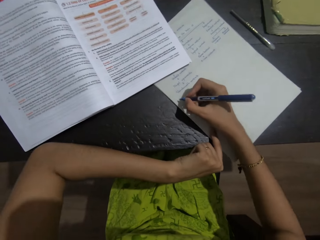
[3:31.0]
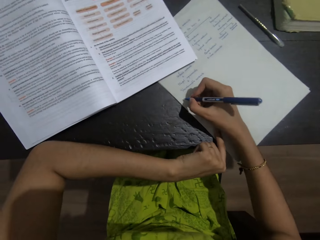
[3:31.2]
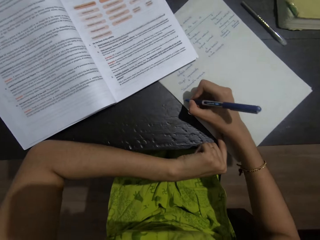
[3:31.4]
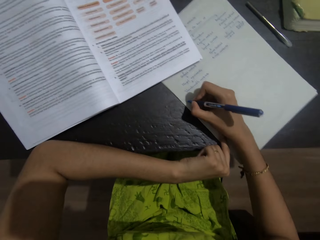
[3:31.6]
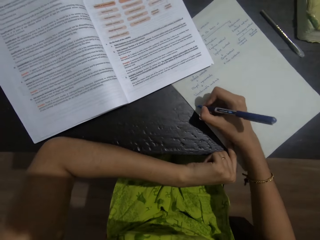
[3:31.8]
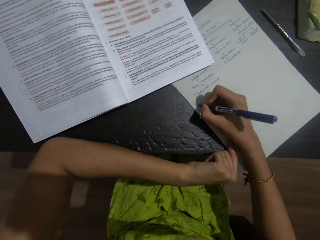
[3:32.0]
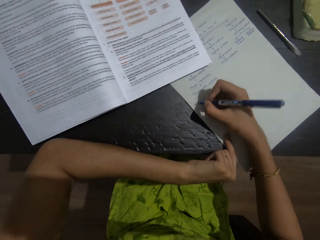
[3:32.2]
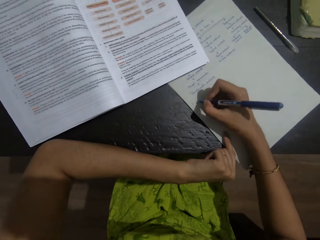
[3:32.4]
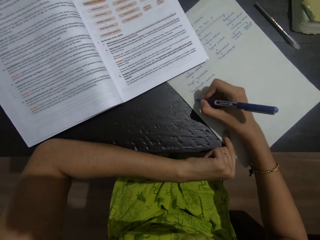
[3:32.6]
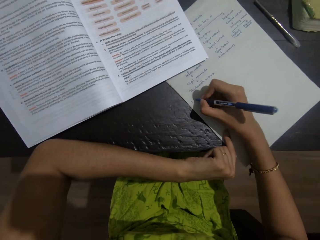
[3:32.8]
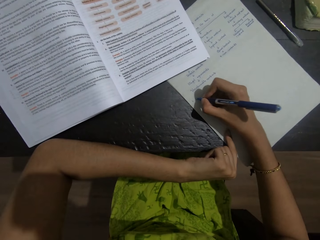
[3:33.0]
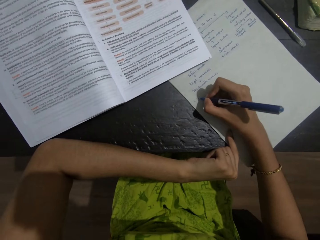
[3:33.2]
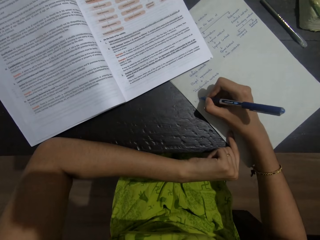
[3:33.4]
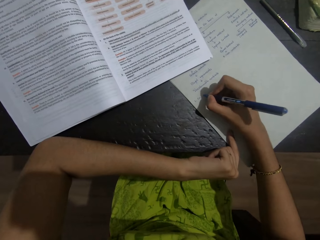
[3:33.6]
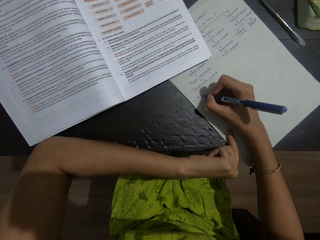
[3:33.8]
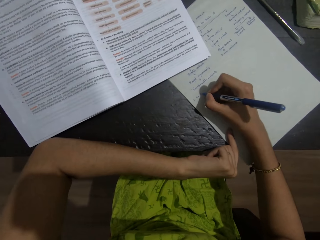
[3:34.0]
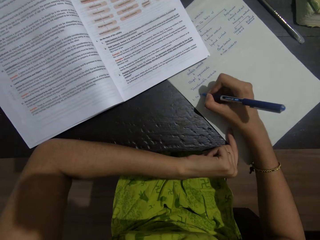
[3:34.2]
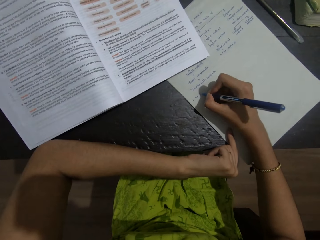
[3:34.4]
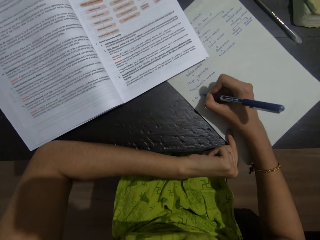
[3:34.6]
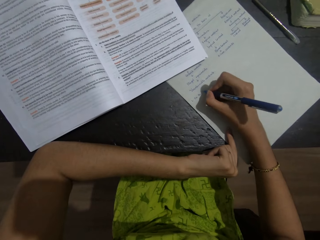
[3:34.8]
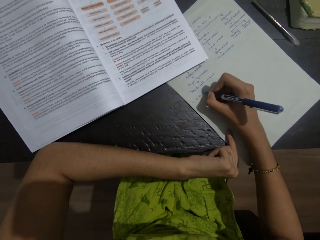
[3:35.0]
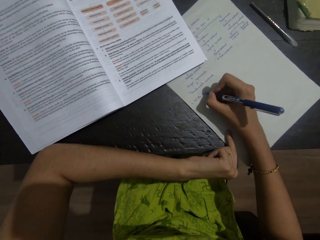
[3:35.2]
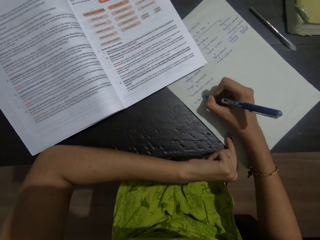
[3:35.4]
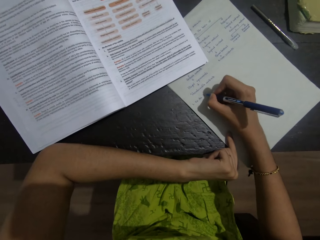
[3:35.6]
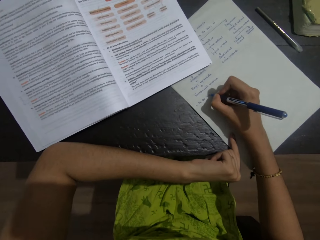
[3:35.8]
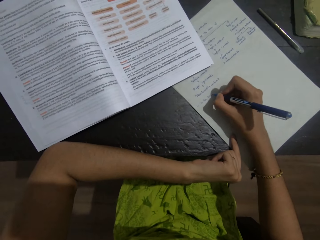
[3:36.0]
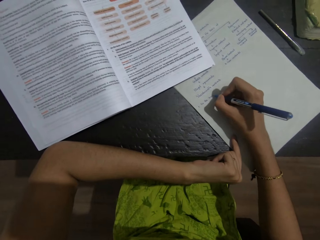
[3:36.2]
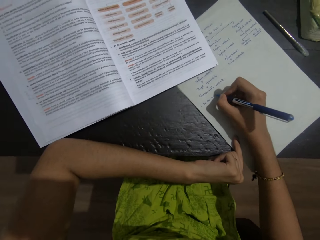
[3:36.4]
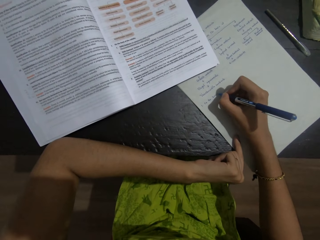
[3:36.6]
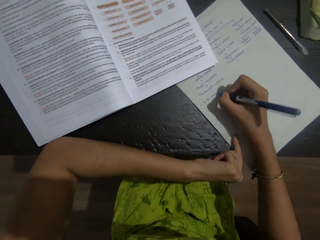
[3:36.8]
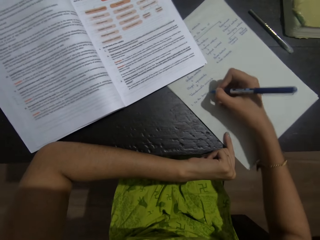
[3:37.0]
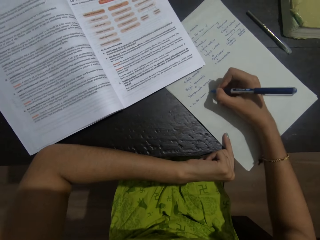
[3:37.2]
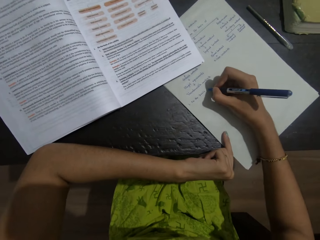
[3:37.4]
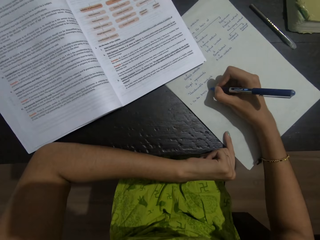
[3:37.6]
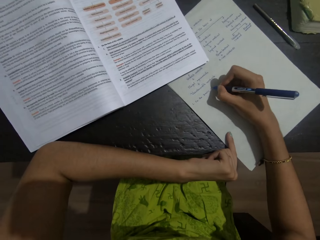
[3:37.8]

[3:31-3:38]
The camera wearer moves both hands. They write on the paper with a pen on the right hand.

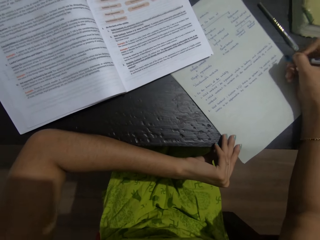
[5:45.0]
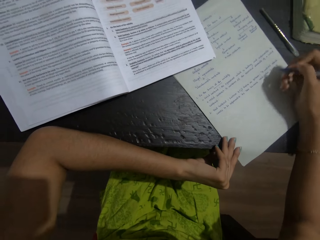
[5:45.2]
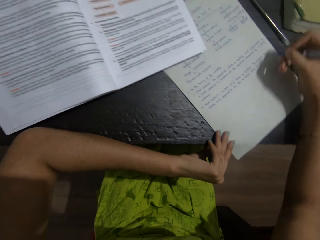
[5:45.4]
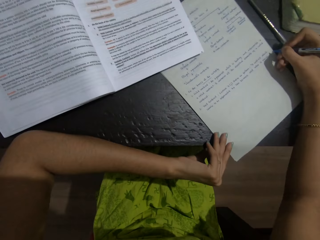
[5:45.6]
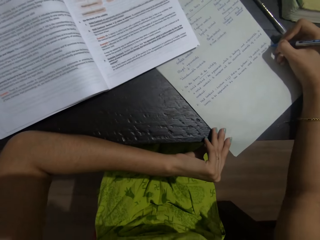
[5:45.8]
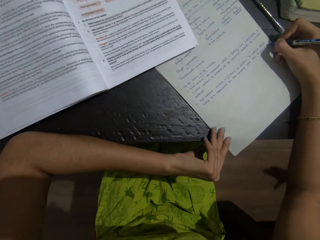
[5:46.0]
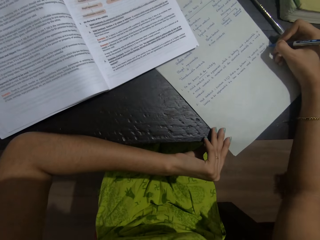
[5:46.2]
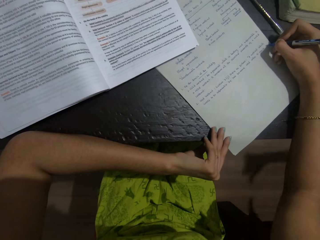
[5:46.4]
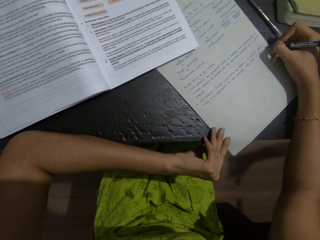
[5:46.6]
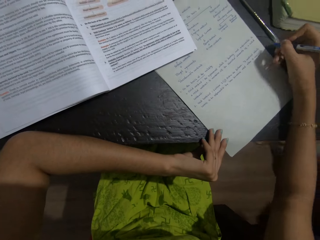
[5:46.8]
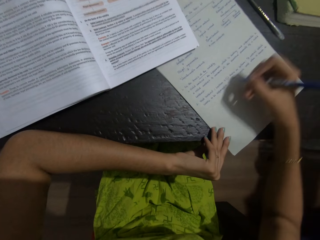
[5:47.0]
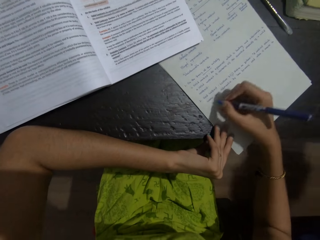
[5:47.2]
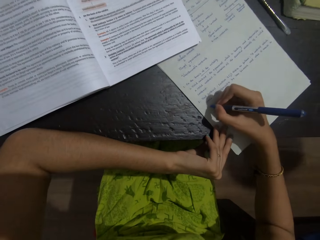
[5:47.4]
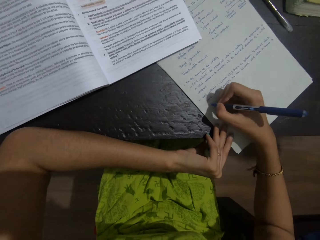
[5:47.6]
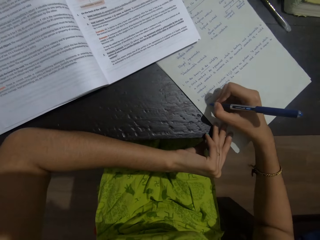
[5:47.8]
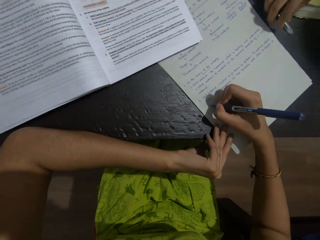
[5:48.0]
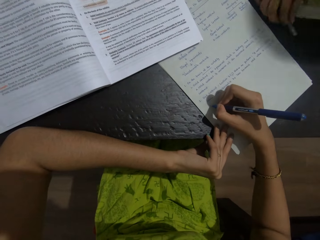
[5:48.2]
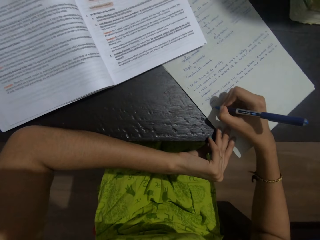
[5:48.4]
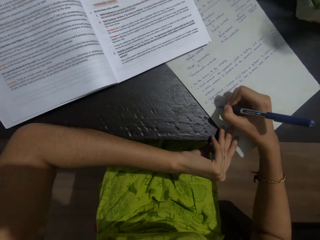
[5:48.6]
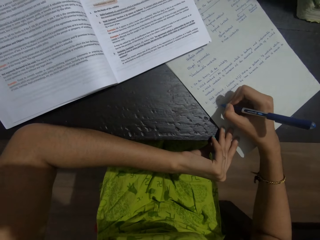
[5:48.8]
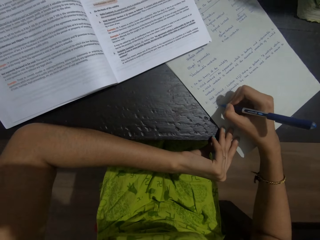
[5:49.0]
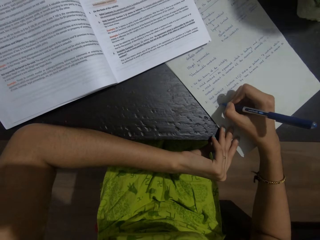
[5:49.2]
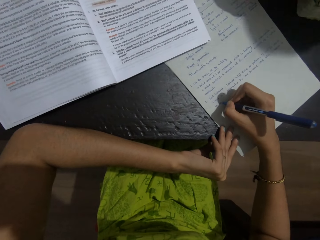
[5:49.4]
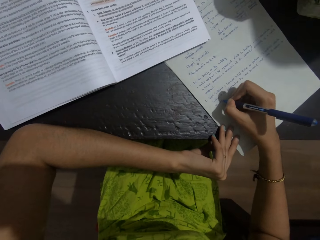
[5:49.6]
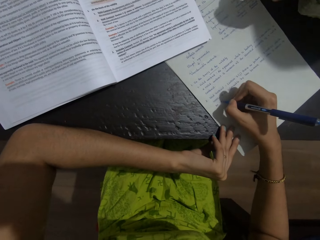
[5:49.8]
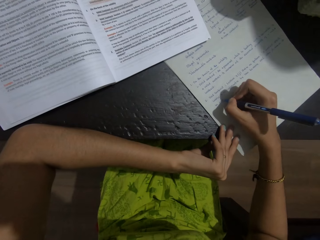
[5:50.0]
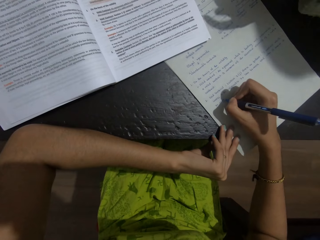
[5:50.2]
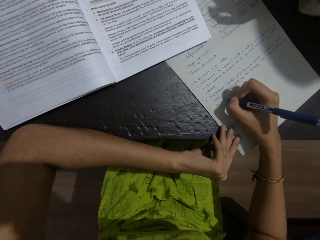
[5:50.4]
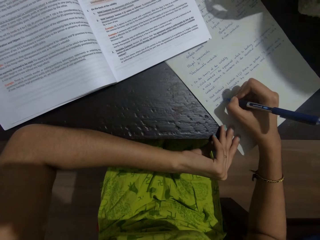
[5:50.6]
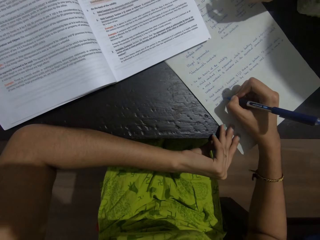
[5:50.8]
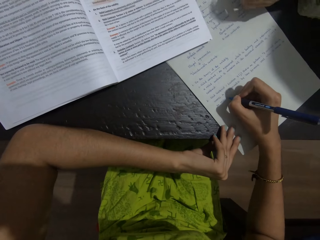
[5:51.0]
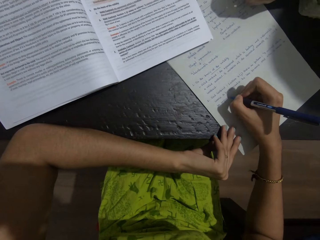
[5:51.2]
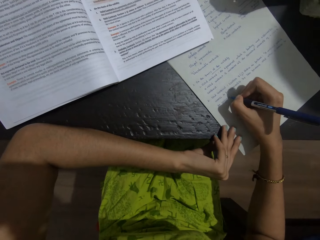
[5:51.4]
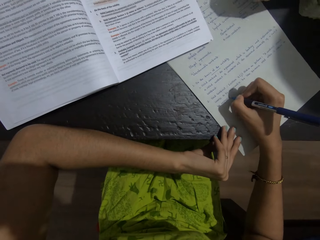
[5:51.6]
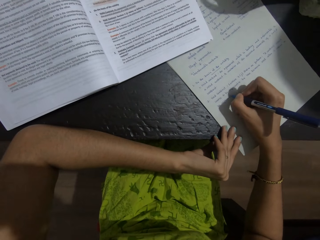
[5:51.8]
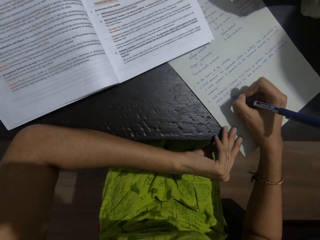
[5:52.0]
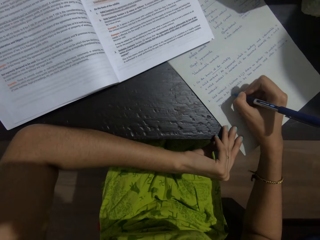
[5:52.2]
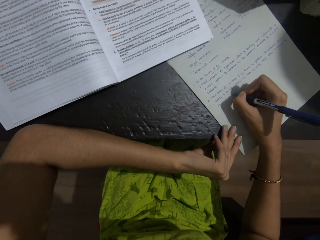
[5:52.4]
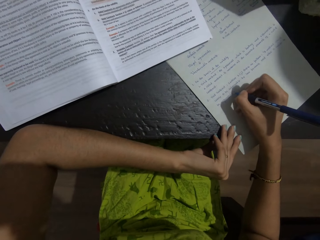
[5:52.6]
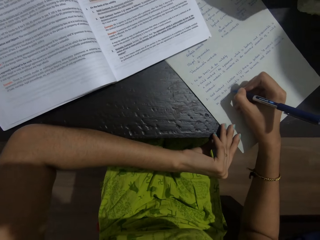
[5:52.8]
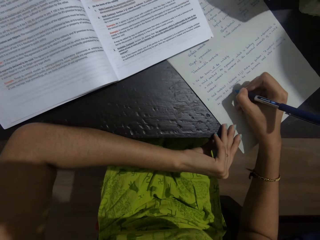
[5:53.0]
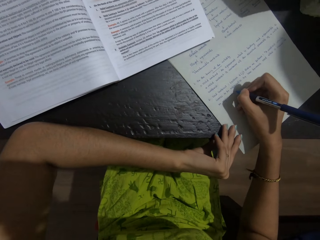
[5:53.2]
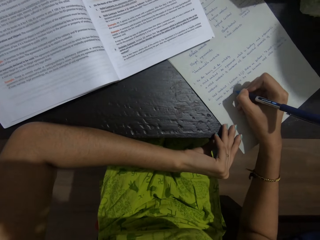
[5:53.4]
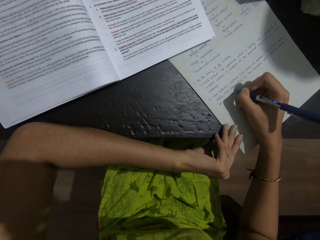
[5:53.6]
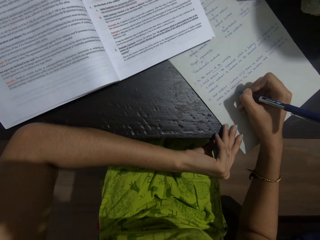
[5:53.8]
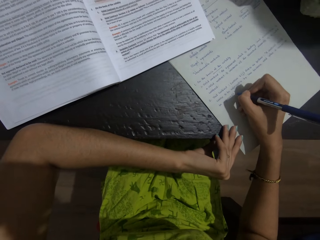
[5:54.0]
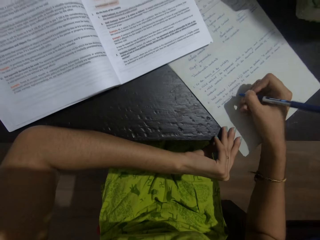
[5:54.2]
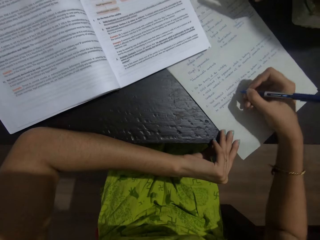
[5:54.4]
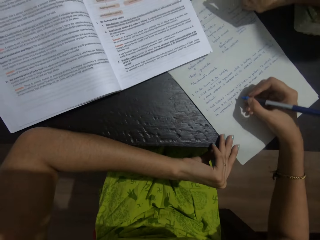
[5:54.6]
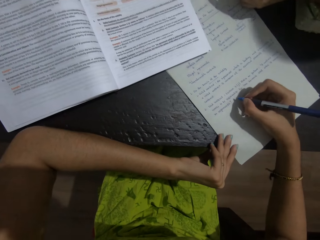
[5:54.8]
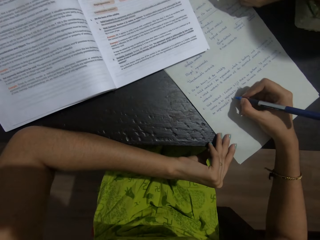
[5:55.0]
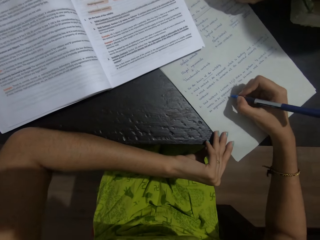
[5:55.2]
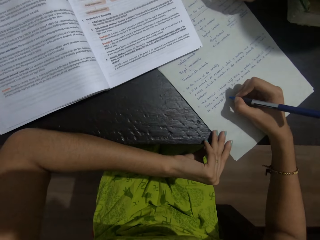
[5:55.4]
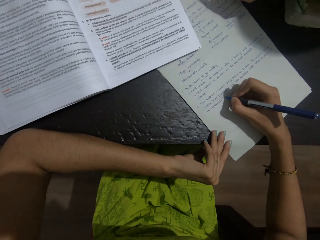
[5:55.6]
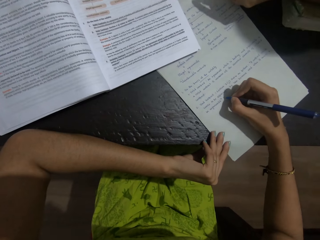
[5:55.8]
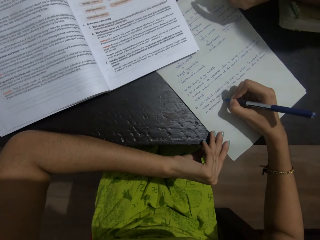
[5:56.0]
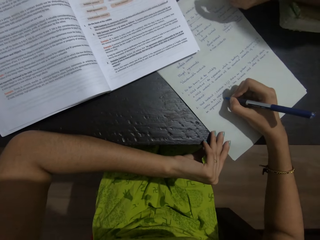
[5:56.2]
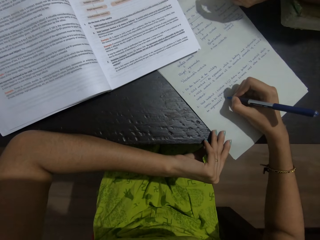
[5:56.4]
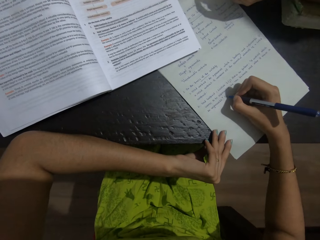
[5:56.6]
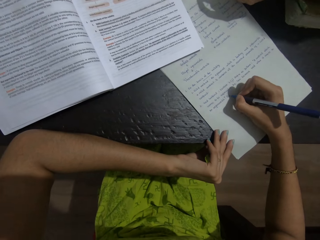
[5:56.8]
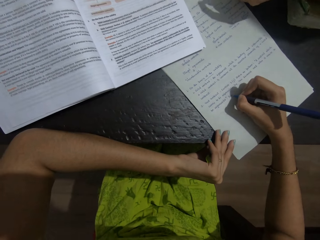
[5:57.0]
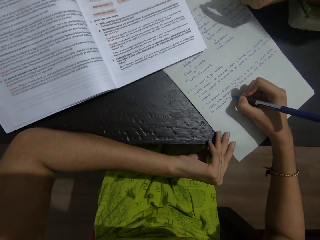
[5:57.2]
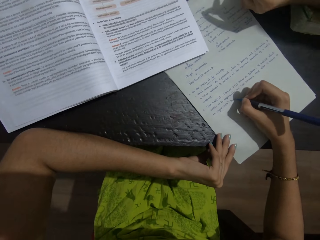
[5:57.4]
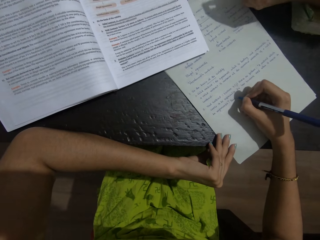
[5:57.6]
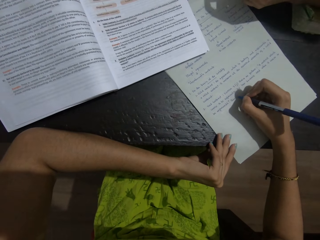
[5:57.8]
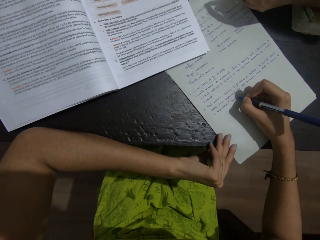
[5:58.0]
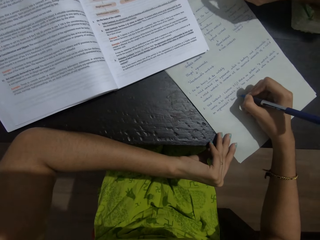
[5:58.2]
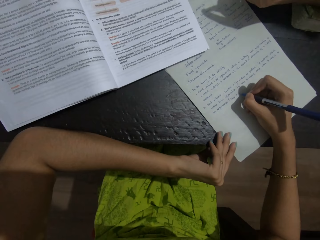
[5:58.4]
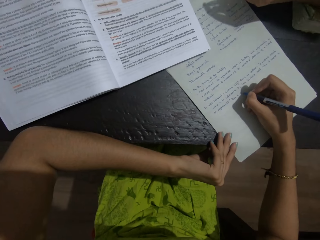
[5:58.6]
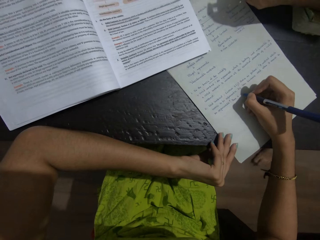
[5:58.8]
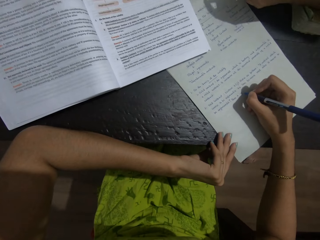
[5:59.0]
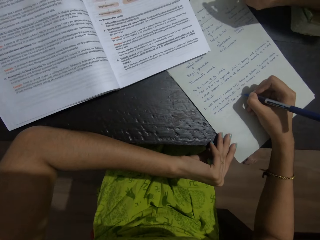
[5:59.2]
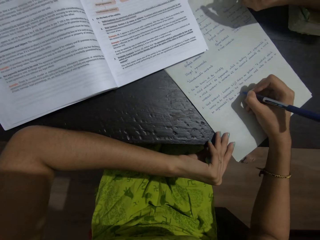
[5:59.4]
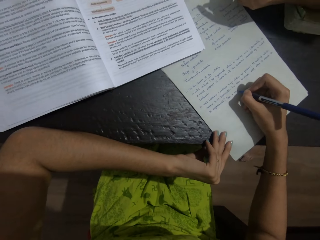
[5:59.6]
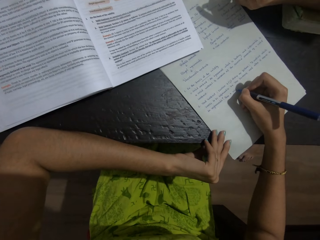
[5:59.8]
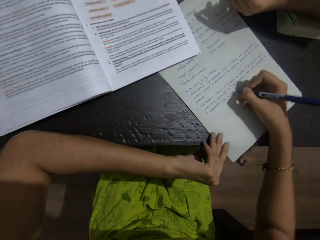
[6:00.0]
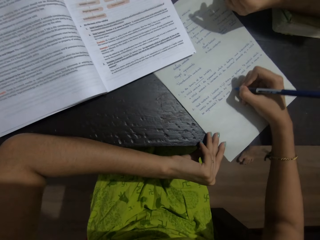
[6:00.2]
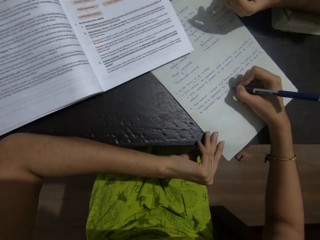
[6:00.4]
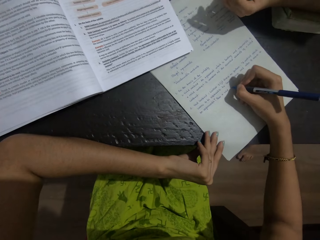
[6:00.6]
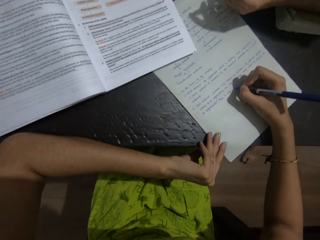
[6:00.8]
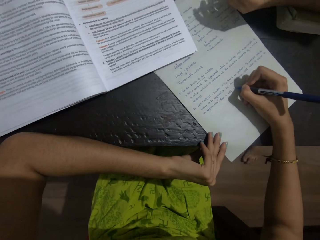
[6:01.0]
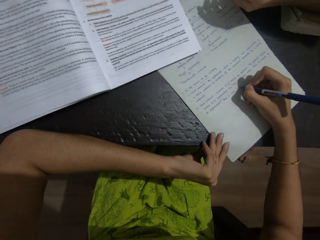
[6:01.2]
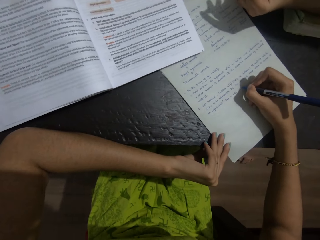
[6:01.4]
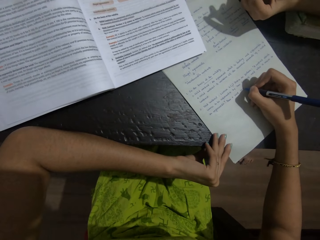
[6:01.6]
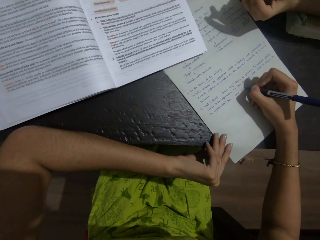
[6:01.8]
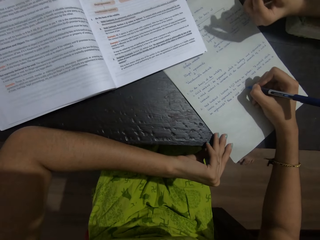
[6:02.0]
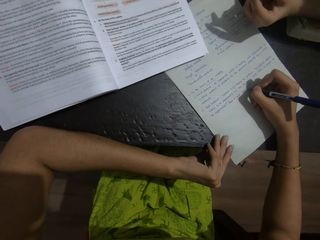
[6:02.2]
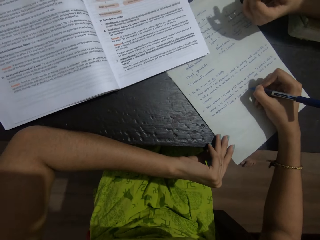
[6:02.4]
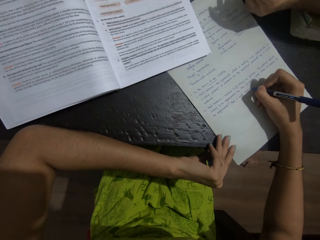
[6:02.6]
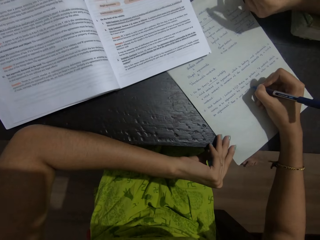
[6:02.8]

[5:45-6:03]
A baby walks around the table. The baby picks the pen from the table.
